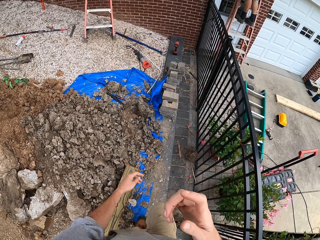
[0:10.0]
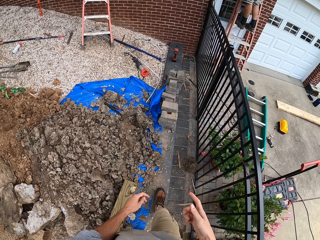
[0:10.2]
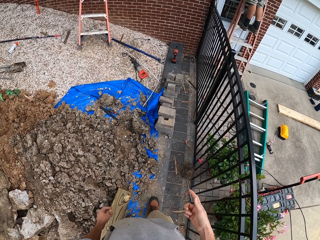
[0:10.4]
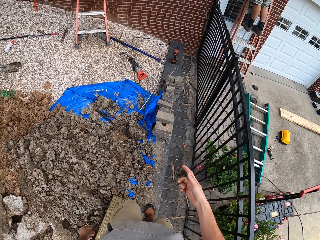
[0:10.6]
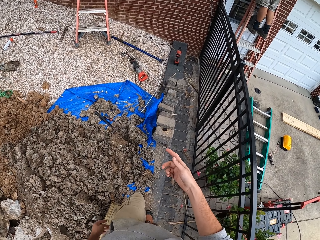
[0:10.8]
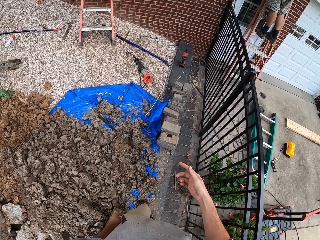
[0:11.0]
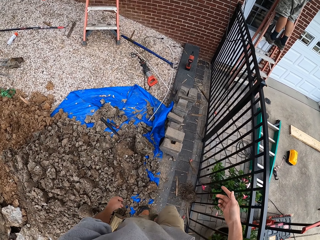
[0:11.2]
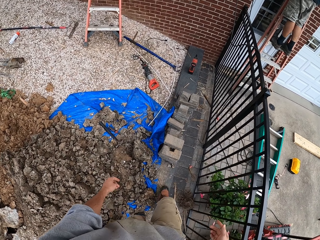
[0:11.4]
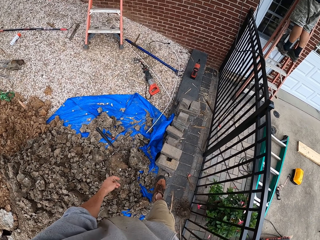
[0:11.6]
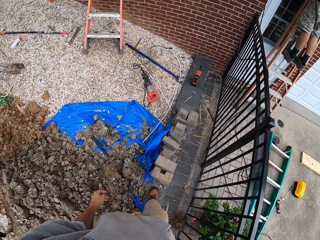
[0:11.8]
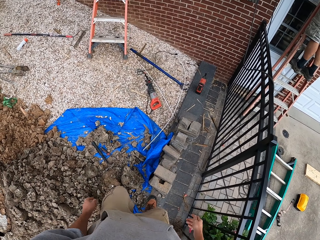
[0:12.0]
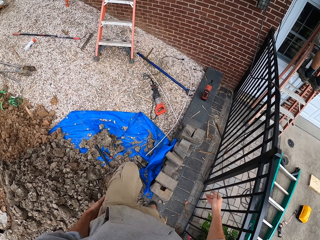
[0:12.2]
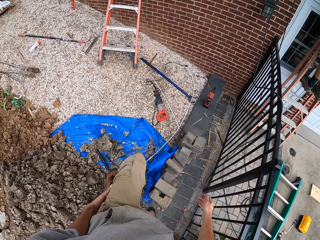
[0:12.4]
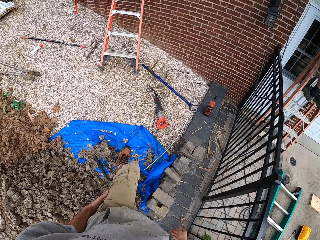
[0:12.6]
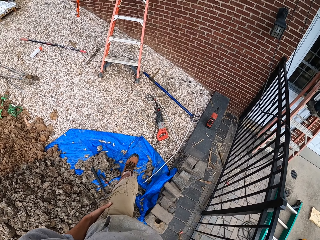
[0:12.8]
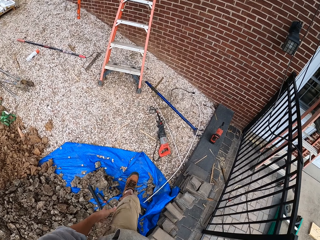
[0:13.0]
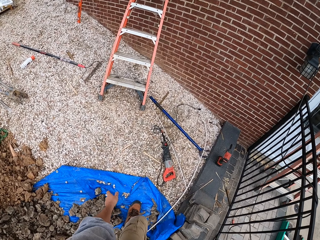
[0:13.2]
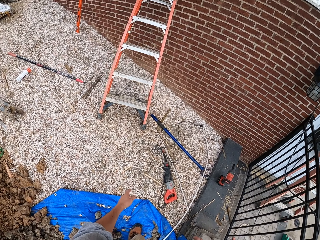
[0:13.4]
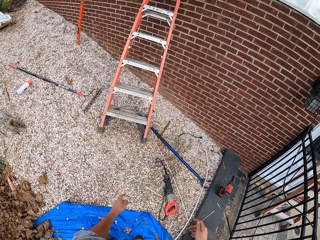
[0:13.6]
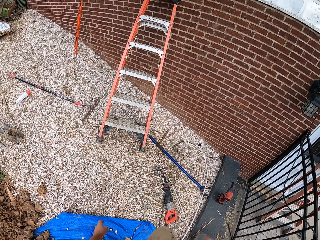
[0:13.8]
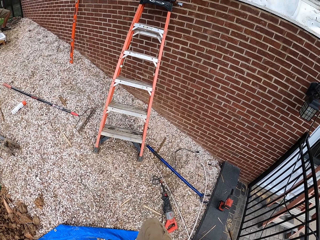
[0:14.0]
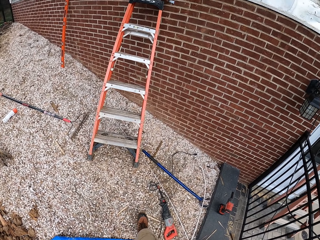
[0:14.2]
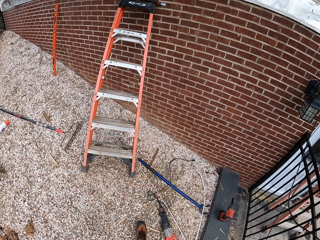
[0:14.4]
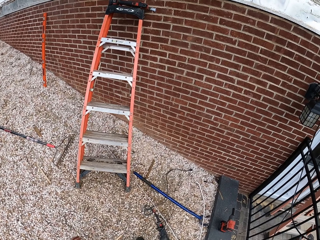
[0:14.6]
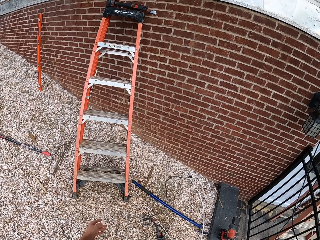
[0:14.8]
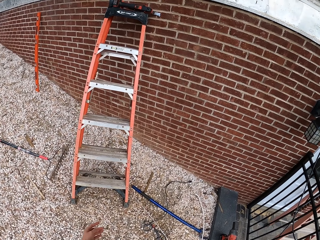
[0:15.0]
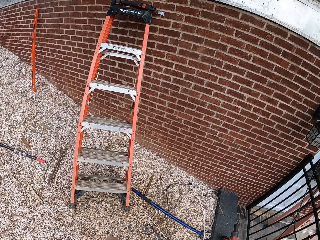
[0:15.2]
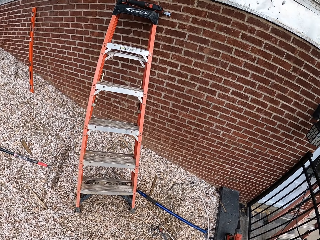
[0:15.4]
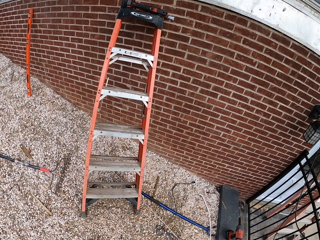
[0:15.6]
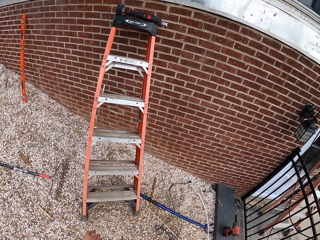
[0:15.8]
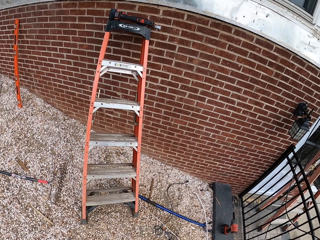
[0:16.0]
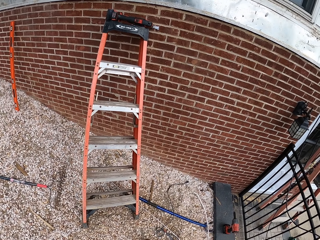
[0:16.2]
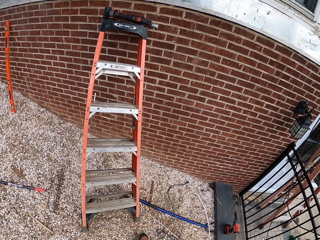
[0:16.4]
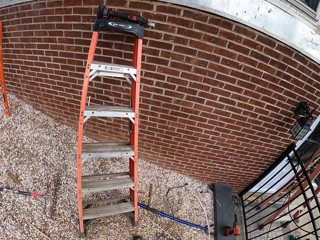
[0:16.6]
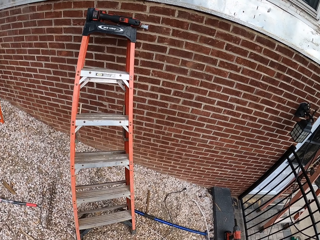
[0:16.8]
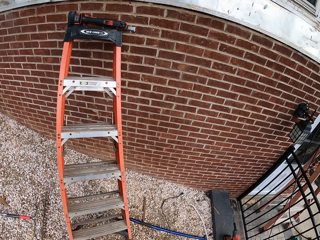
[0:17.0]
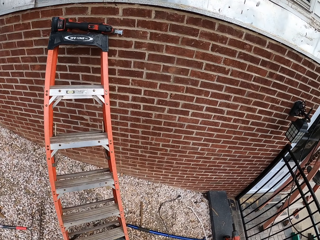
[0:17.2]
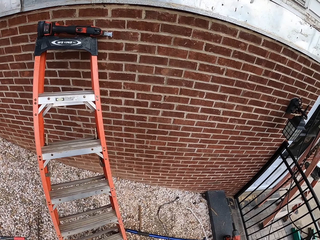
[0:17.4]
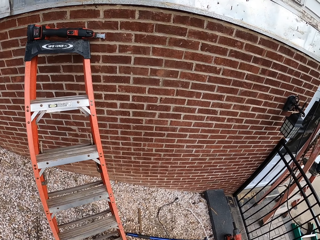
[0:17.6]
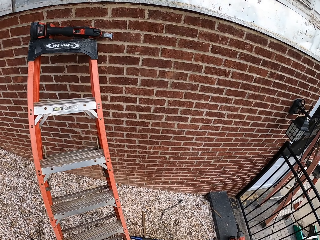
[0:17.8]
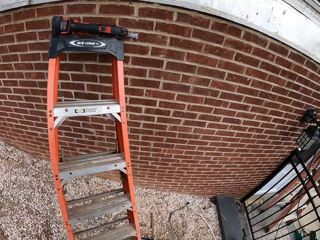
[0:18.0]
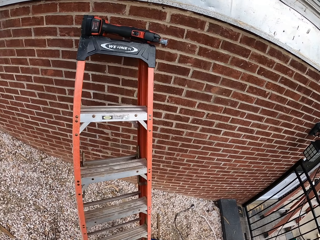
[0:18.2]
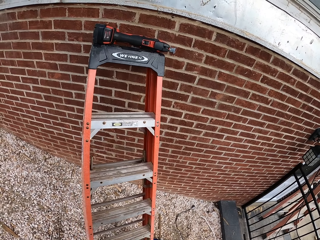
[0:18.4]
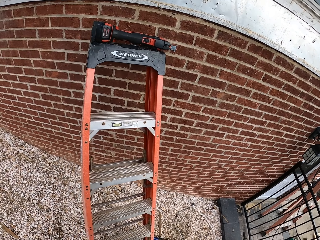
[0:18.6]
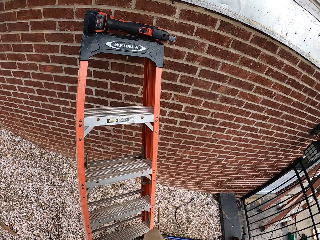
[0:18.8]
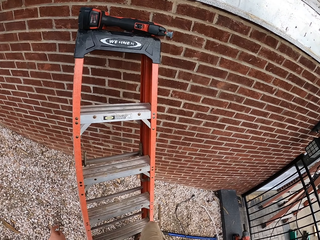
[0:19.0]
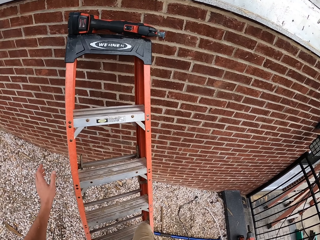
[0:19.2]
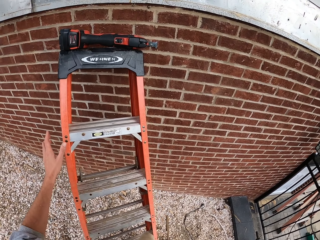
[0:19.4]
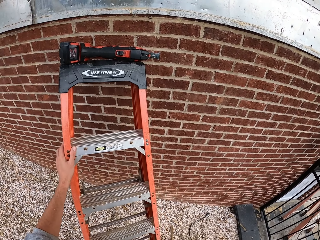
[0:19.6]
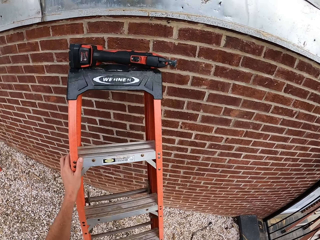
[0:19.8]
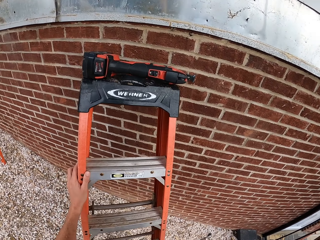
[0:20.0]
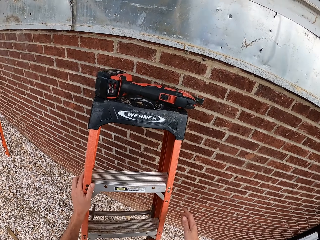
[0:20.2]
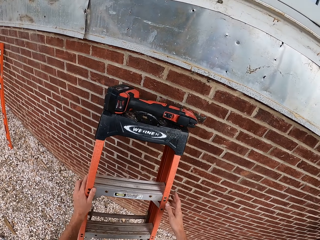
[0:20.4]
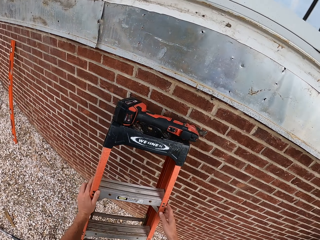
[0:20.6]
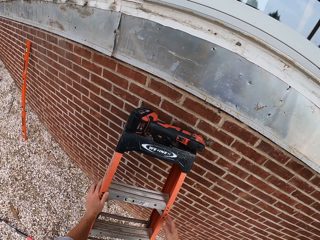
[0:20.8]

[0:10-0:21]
The camera wearer raises the right hand. They walk on the construction site. They lower the left hand. They lift the left leg. They stop. They hold the ladder with one hand. They touch the ladder.

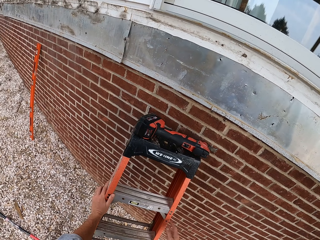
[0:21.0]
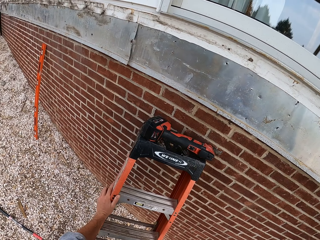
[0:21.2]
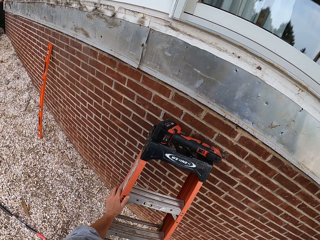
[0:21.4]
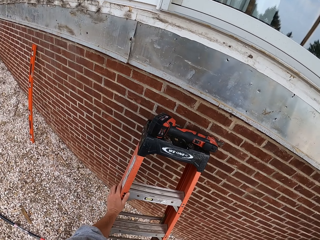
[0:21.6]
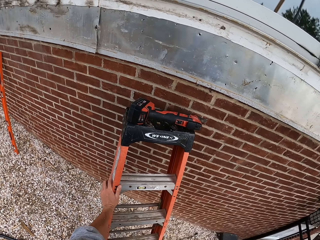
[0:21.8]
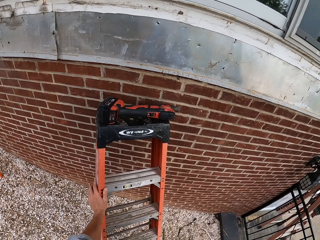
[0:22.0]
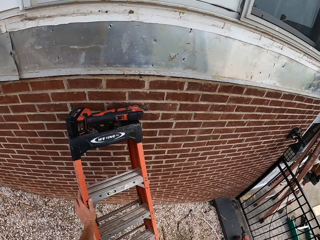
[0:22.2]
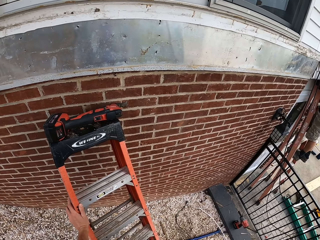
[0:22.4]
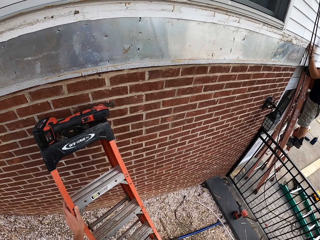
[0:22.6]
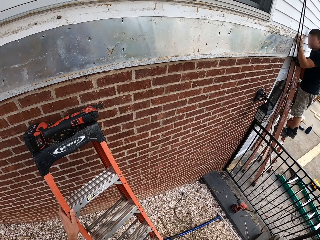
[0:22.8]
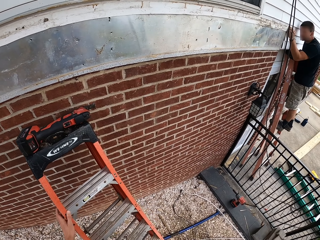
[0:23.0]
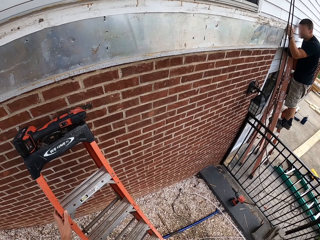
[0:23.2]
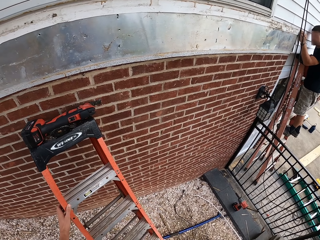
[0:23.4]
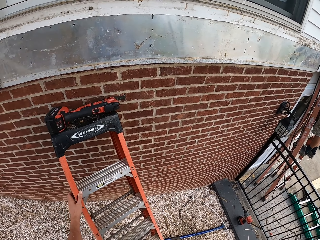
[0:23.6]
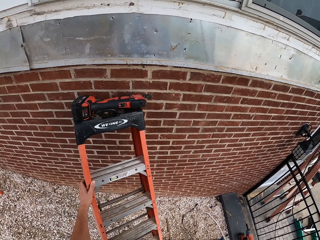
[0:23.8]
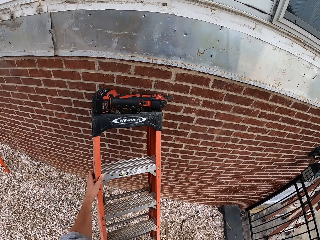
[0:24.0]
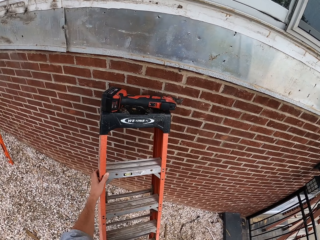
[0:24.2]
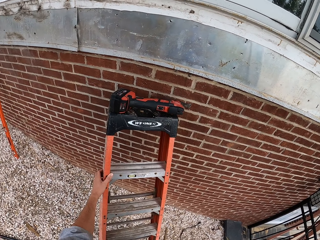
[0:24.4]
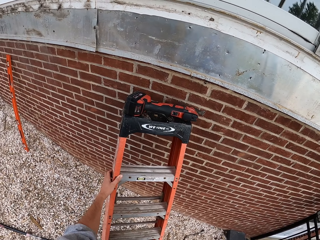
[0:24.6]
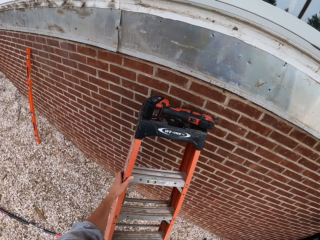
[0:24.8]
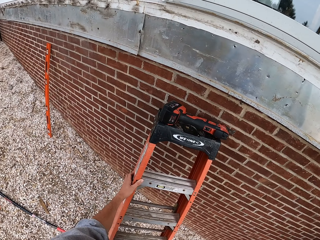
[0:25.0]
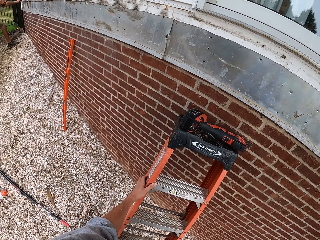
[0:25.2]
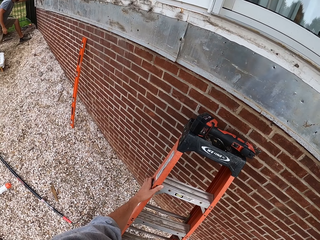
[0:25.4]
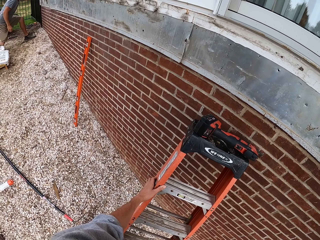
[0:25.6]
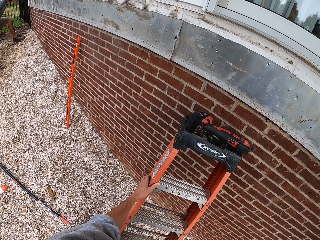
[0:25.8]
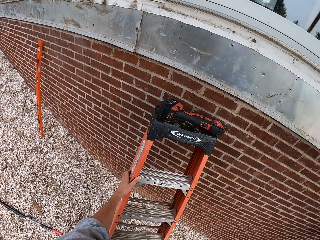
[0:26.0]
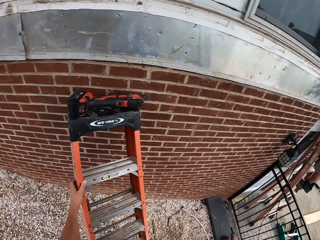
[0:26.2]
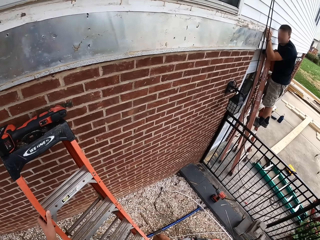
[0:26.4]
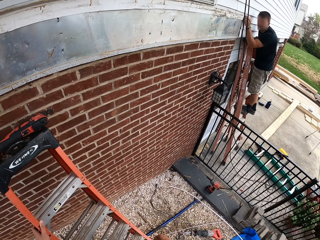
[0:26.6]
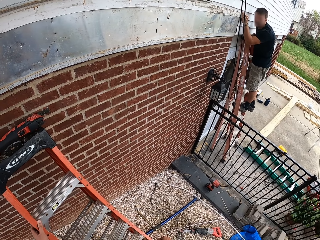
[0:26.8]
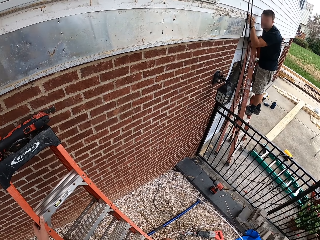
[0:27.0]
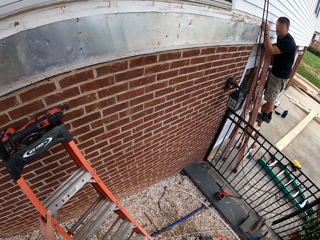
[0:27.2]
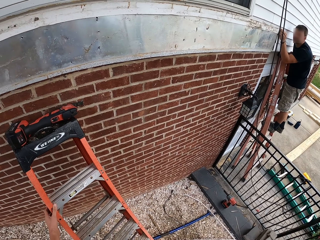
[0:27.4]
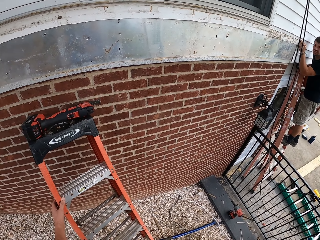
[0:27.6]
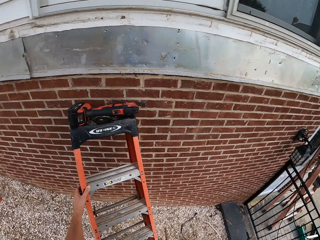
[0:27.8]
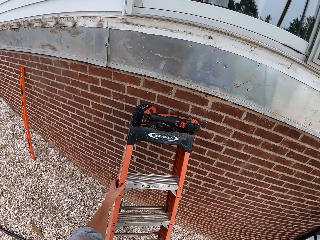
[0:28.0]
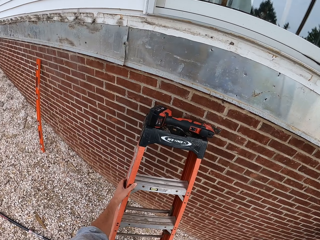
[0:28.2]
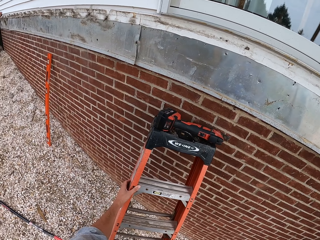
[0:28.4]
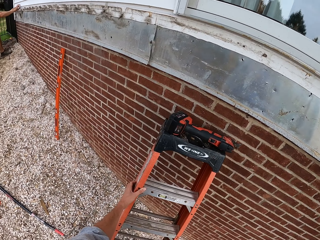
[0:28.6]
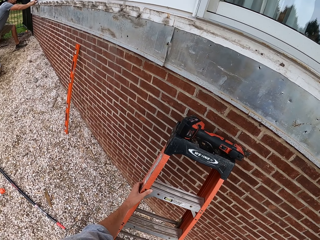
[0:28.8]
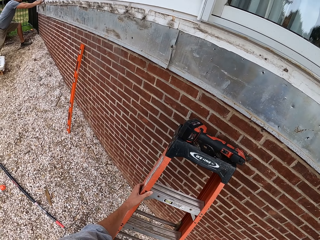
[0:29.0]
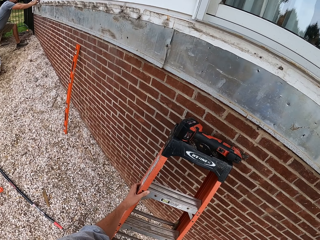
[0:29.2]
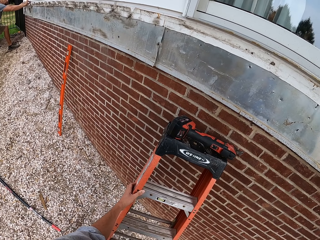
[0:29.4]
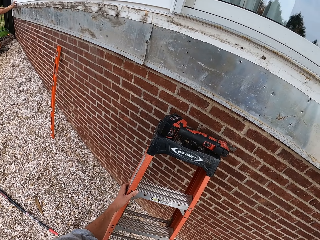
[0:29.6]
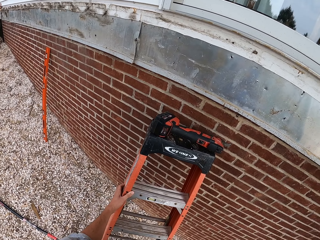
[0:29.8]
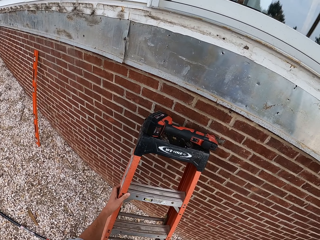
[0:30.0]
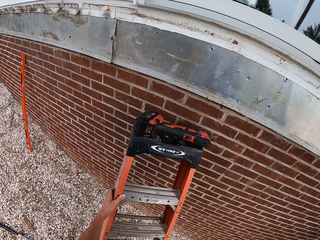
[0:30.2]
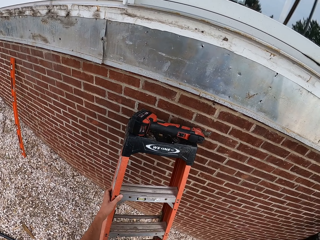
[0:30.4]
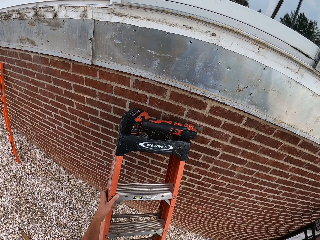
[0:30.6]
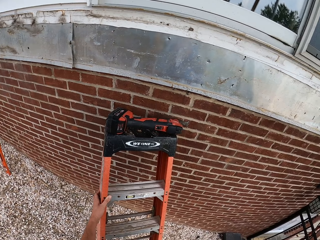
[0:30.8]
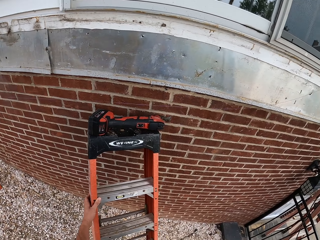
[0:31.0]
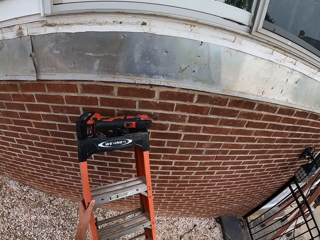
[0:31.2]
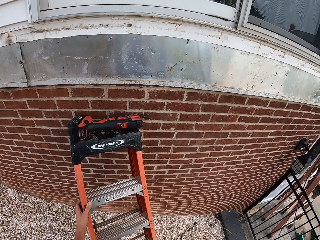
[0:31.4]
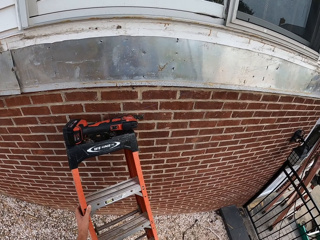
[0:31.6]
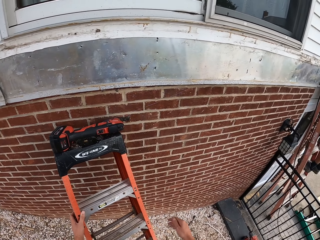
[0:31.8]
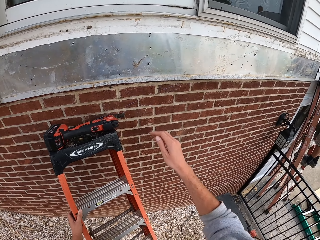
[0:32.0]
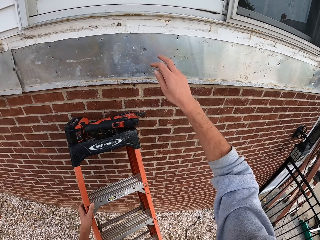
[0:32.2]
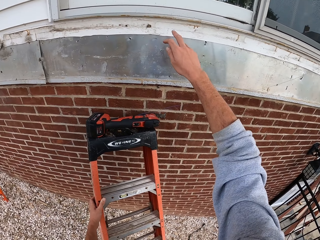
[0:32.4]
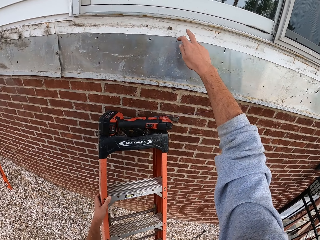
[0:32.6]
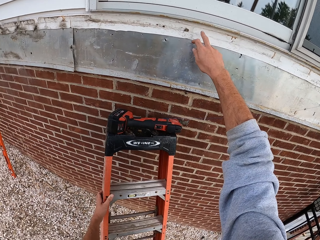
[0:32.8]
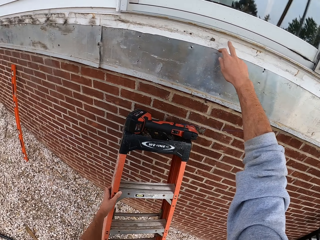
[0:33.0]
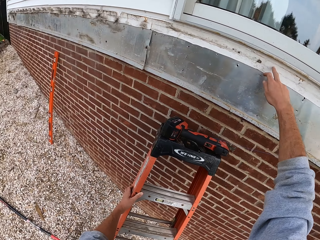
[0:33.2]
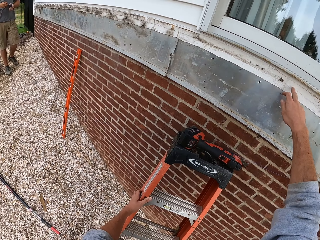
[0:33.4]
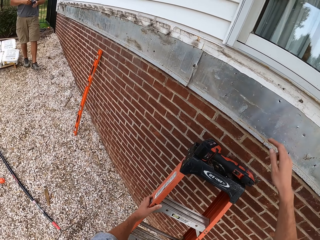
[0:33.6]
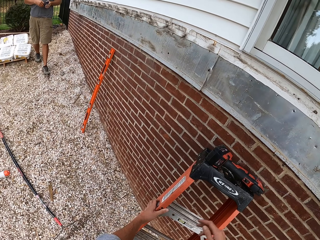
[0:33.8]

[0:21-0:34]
The camera wearer holds the ladder with both hands. They remove one hand from the ladder. They hold the ladder with one hand. They look around. They point at a wall or something on the roof.
